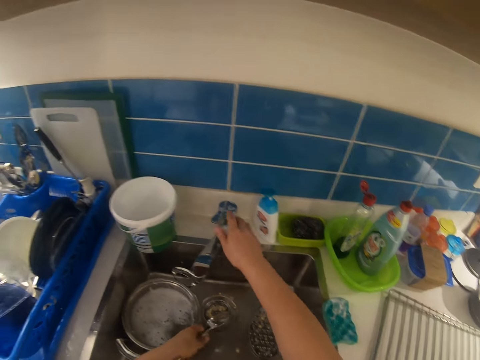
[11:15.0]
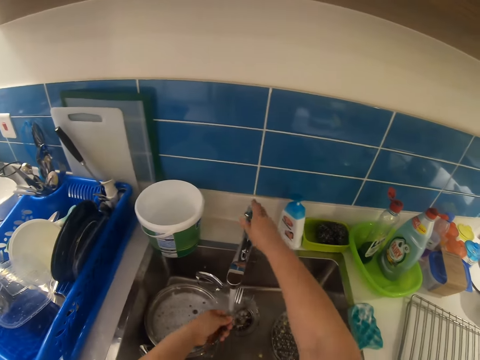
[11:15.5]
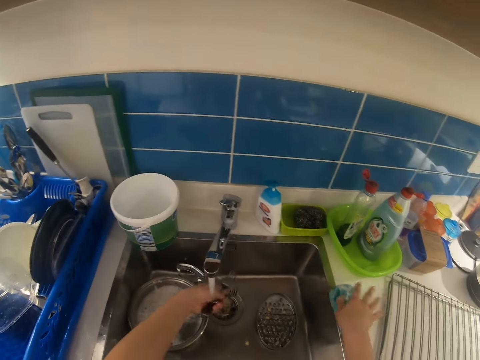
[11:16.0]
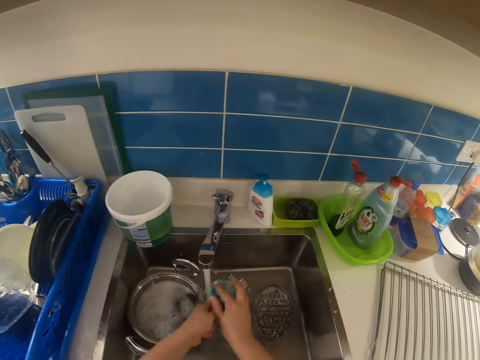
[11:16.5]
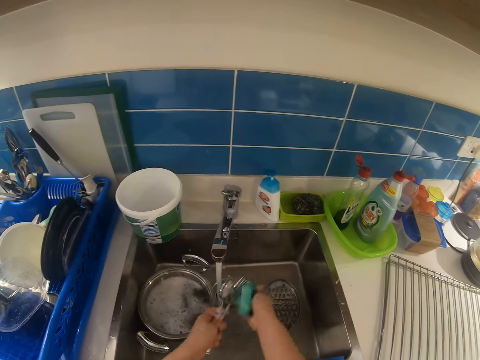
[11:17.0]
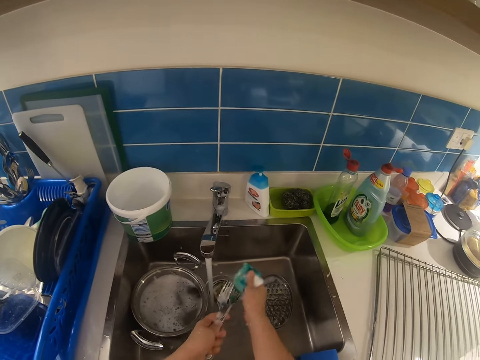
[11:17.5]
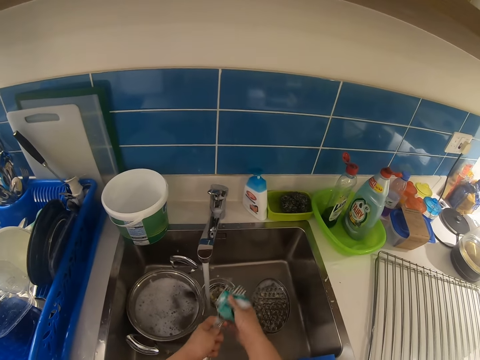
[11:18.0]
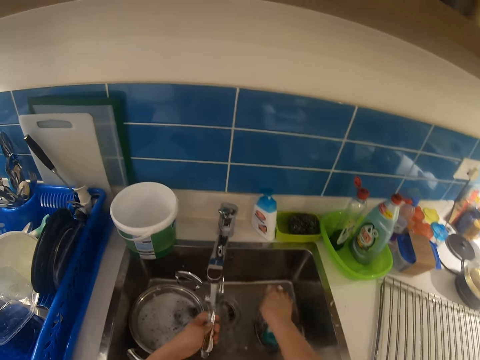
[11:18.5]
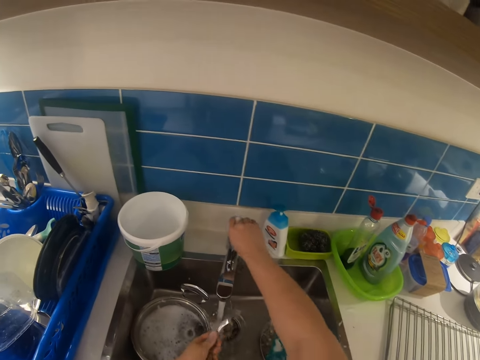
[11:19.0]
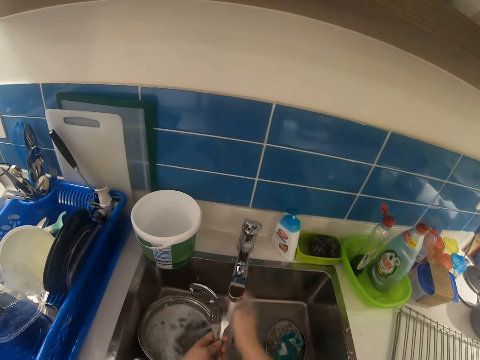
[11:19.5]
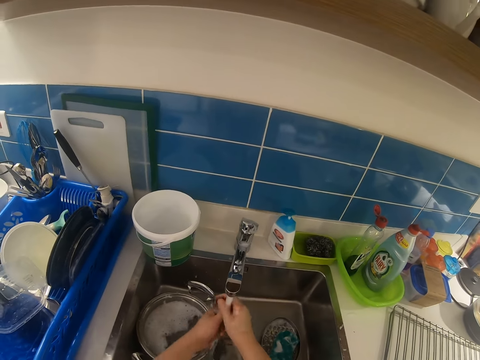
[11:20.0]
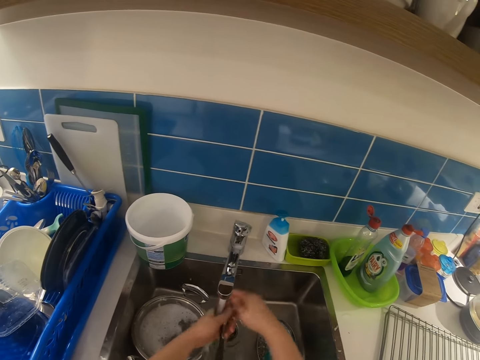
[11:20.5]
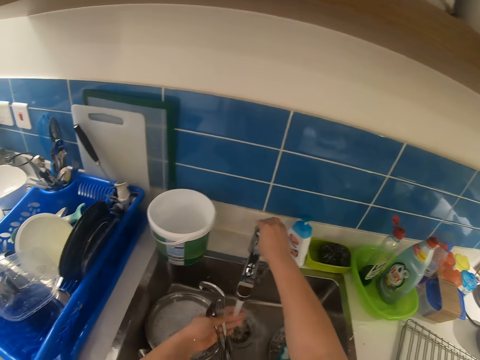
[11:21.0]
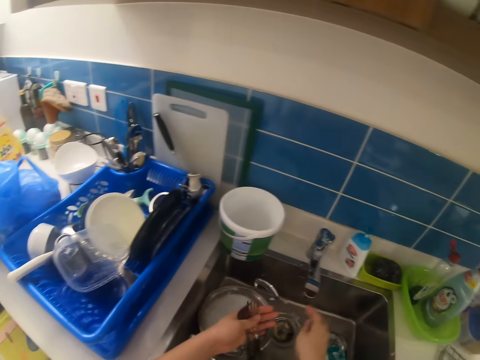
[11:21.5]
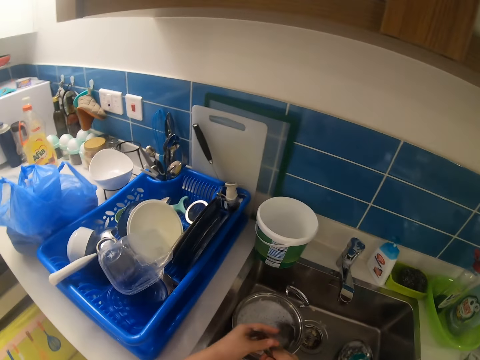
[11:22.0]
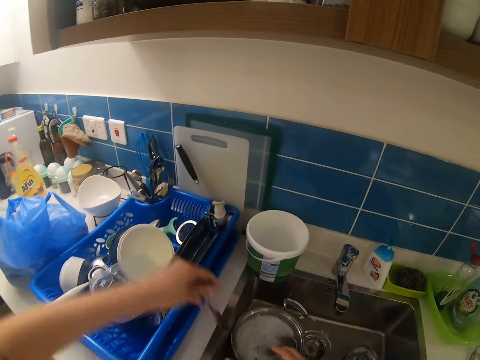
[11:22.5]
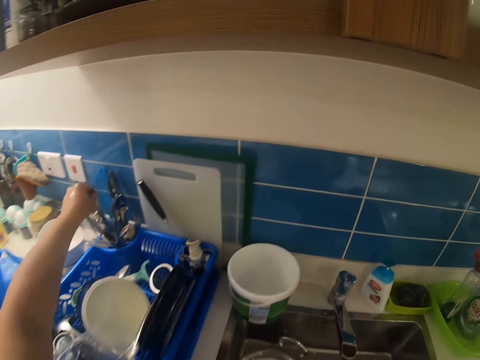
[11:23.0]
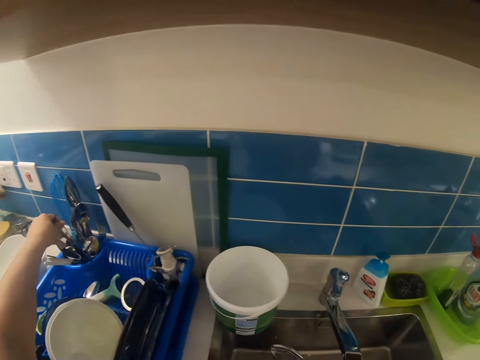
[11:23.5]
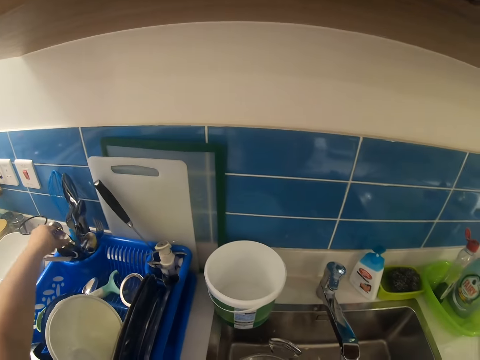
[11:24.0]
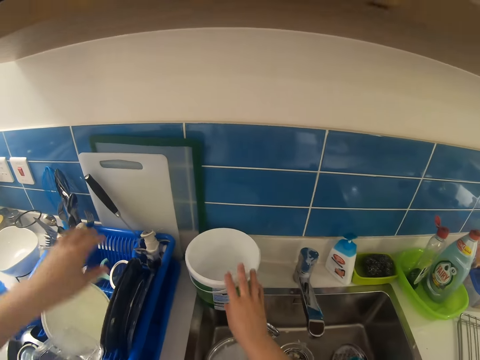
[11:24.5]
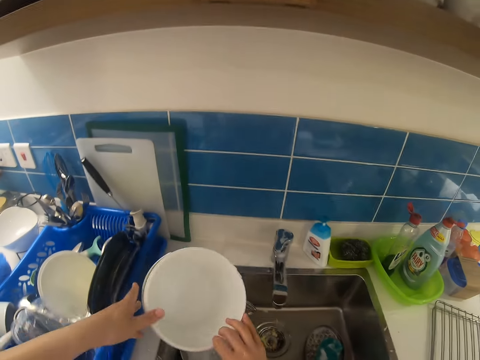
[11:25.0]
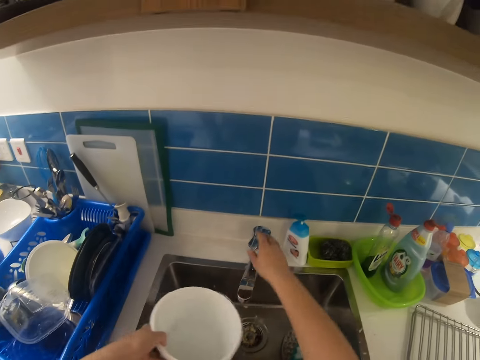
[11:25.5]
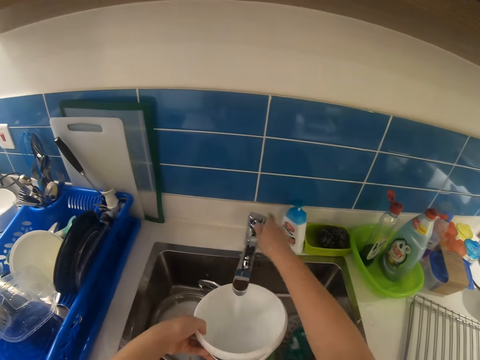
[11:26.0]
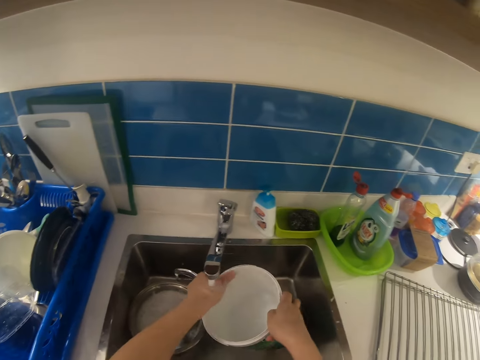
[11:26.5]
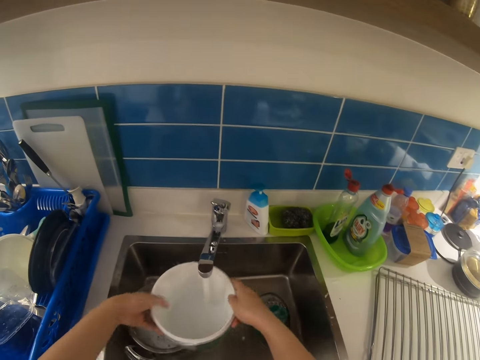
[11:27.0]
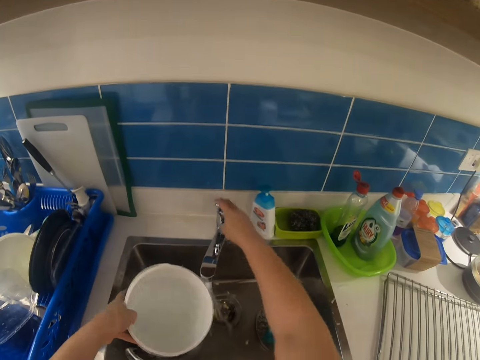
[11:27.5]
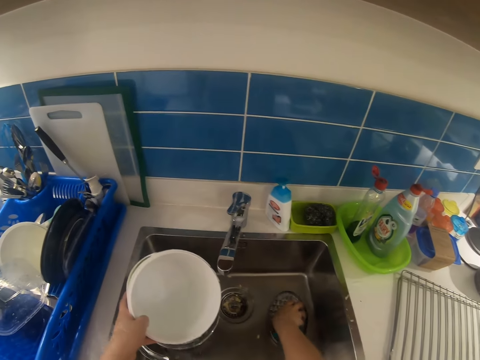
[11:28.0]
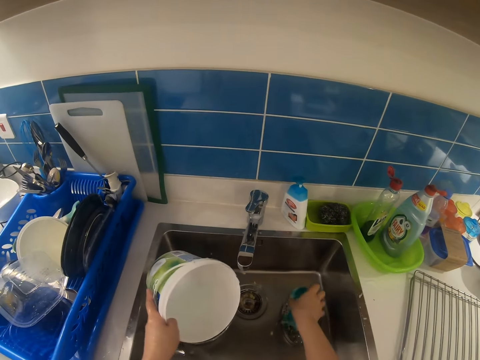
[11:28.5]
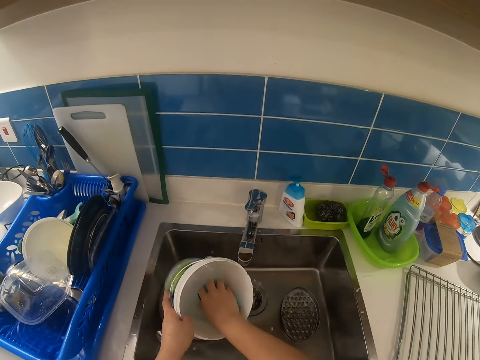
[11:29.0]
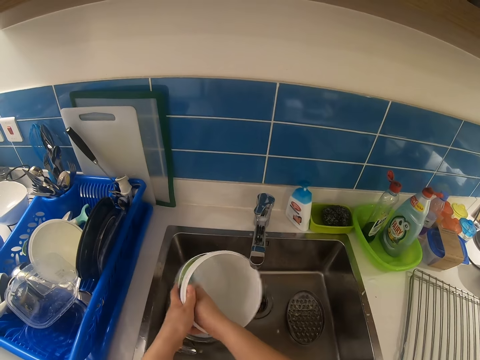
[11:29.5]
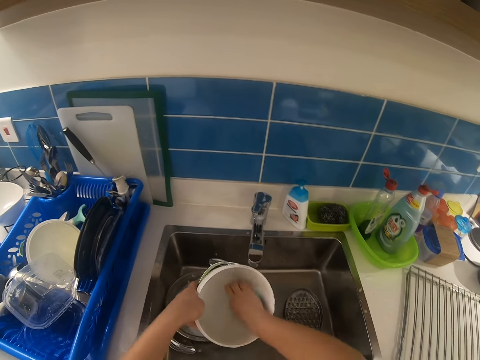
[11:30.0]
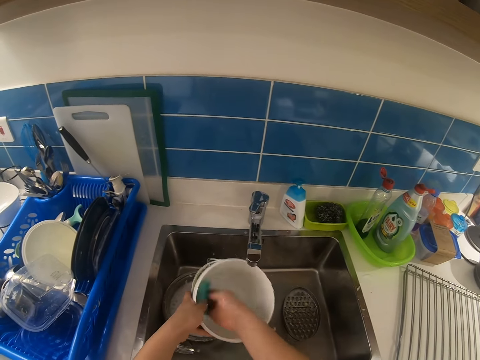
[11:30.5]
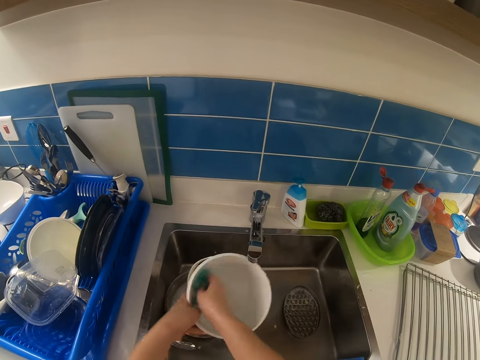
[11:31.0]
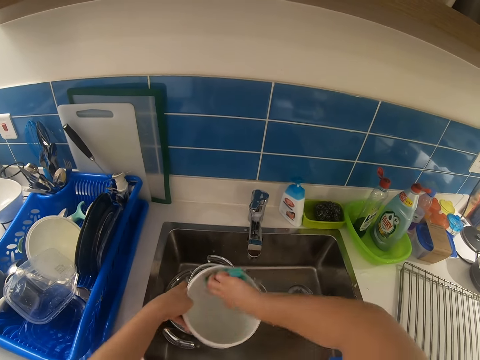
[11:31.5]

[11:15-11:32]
The camera wearer opens the faucet with the right hand. They pick up the sponge on the kitchen countertop with the right hand. They wash the cutlery with the sponge with both hands. They drop the sponge in the sink with the right hand. They touch the tap. They rinse the cutlery with water with both hands. They open the faucet properly with the right hand. They turn off the faucet with the right hand. They drop the cutlery into the cutlery rack with the left hand. They pick up a bowl or container with the right hand from the kitchen countertop. They pass the container to the left hand. They open the faucet with the right hand. They put water in the container. They pass the container to the right hand. They pass the container to the left hand. They turn off the faucet with the right hand. They pick up the sponge in the sink with the right hand. They wash the bowl with the sponge with both hands.

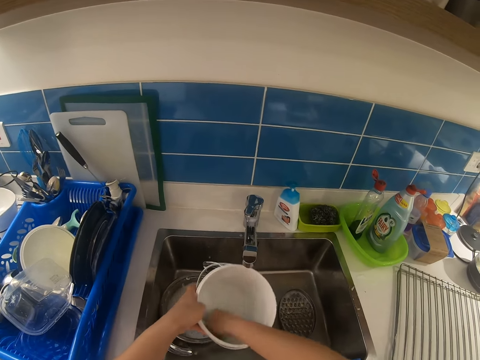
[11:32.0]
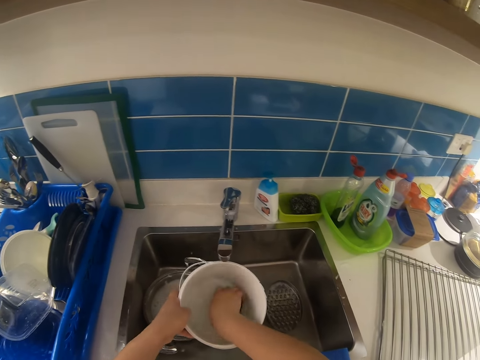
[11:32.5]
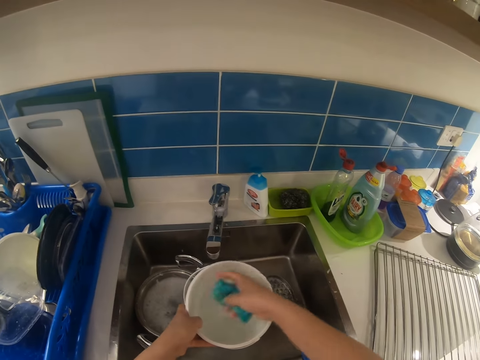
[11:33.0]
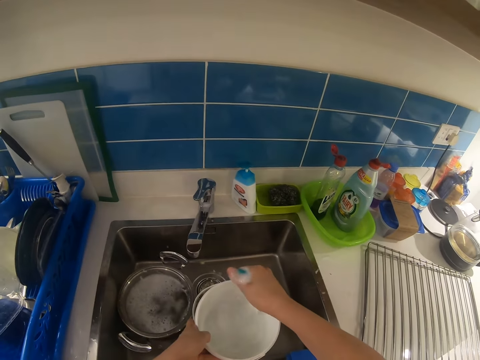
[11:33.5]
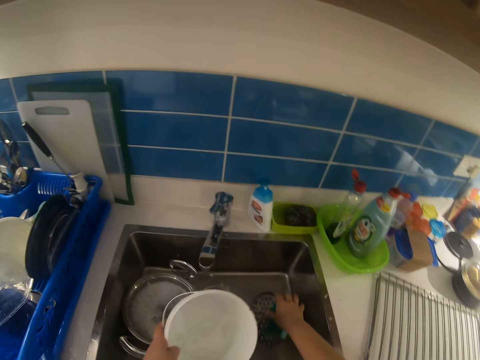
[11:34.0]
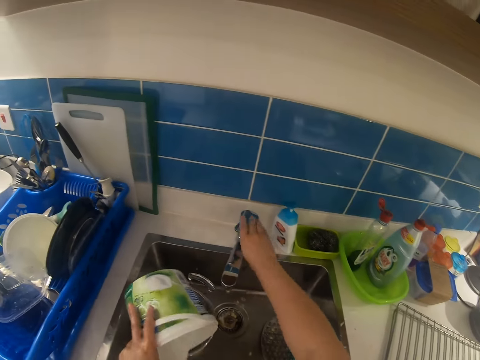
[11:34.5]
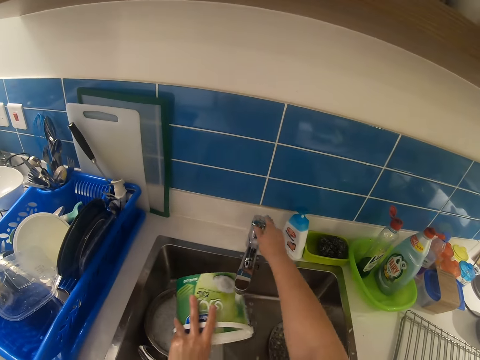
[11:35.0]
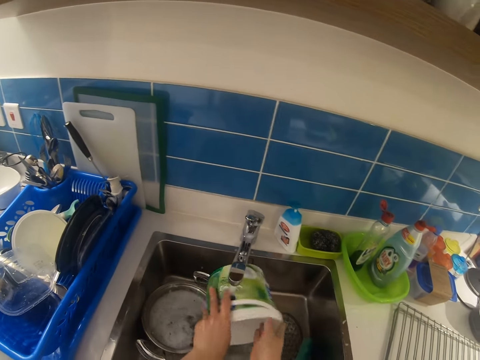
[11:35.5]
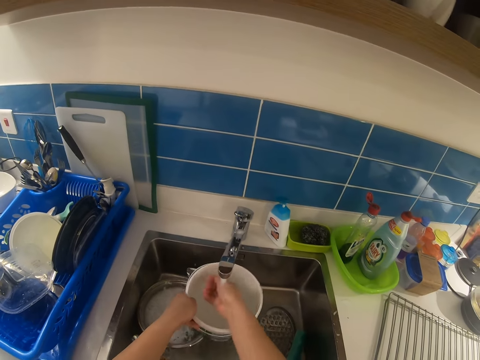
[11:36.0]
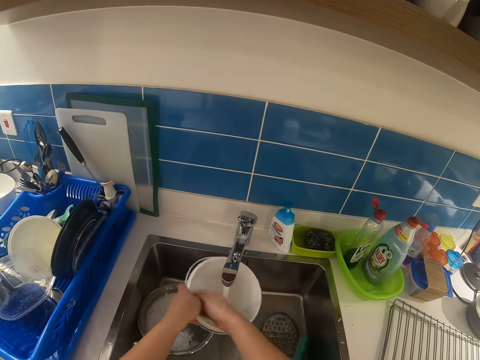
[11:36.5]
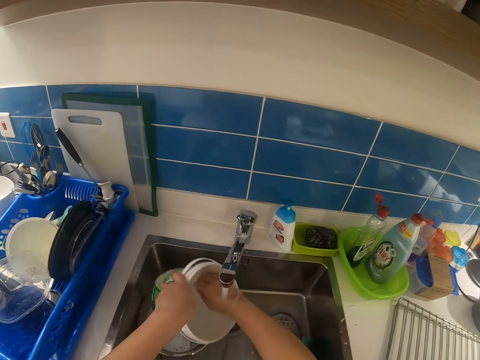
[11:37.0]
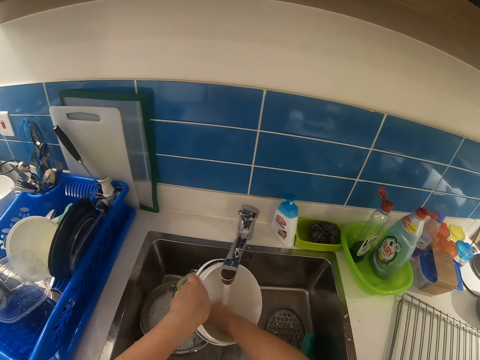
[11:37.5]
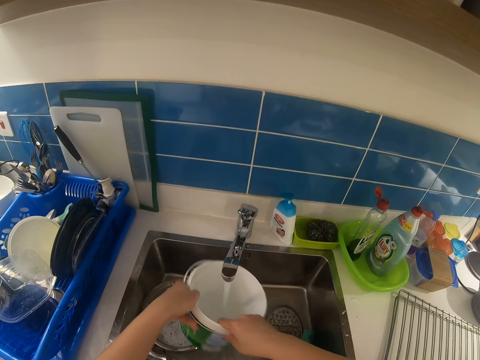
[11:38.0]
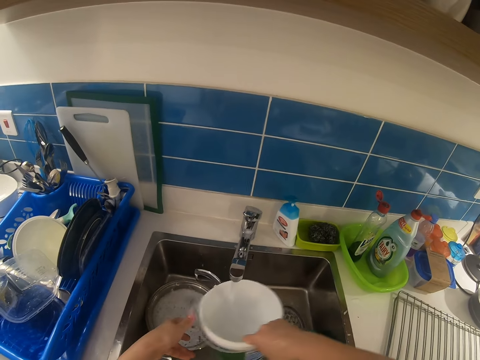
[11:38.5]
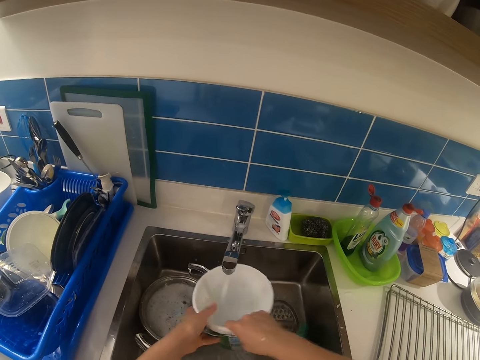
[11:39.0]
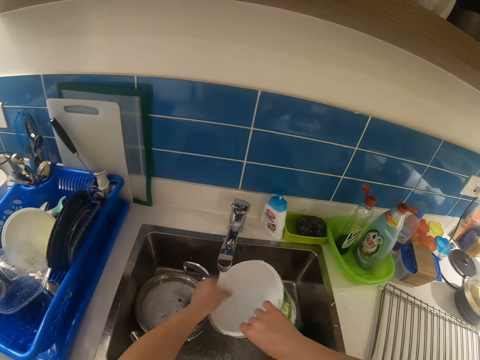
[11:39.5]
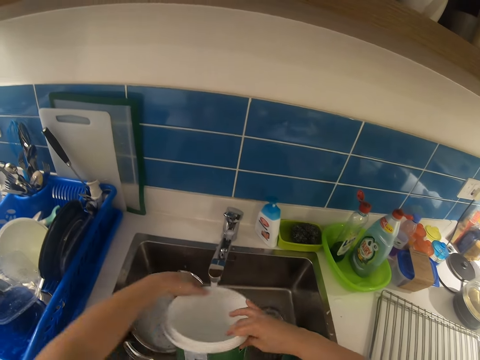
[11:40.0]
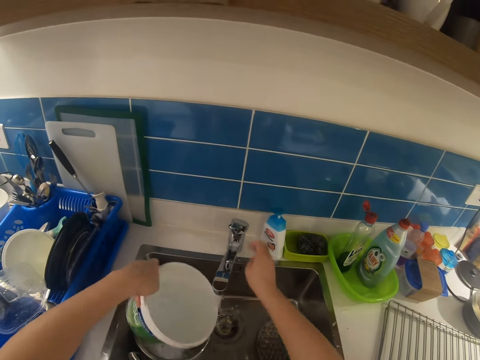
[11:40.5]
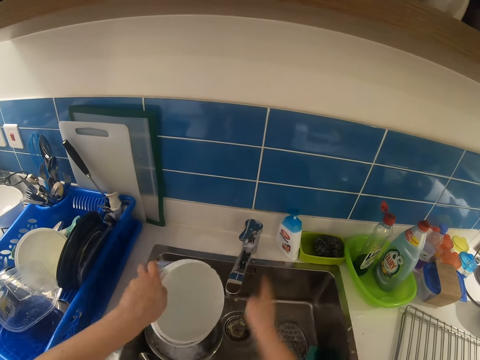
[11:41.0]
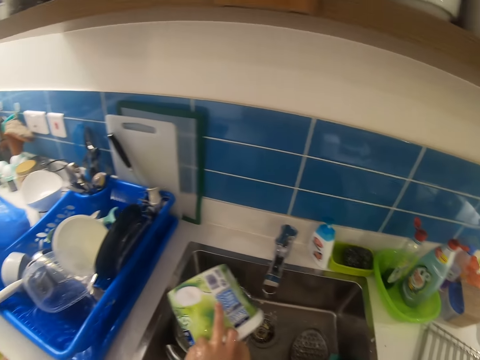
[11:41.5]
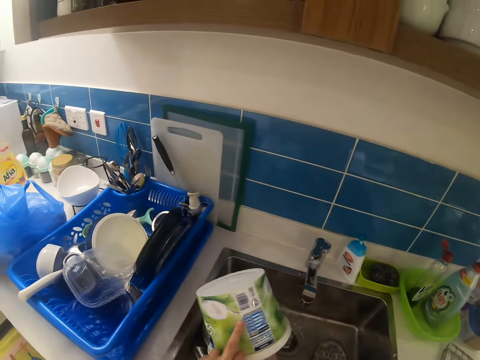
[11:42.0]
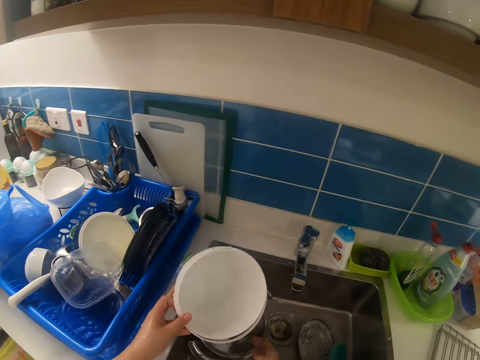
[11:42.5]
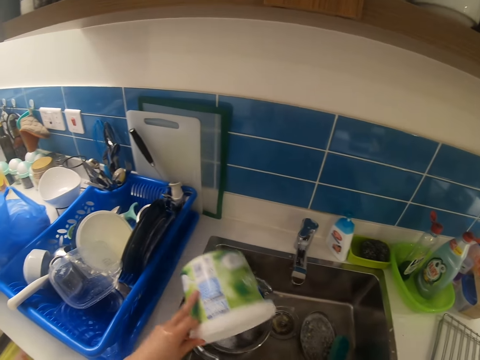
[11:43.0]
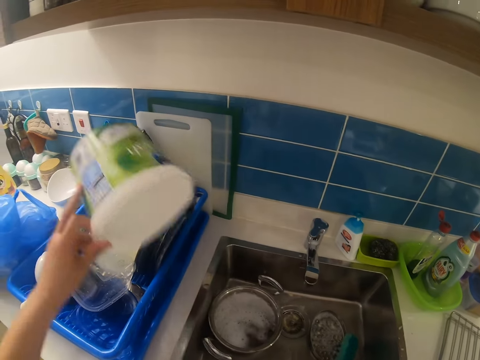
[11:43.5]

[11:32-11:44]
The camera wearer drops the sponge in the sink with the right hand. They open the faucet with the right hand. They rinse the bowl or container with water with both hands. They close the tap. They pour water in the sink. They put the container in the utensil rack.
